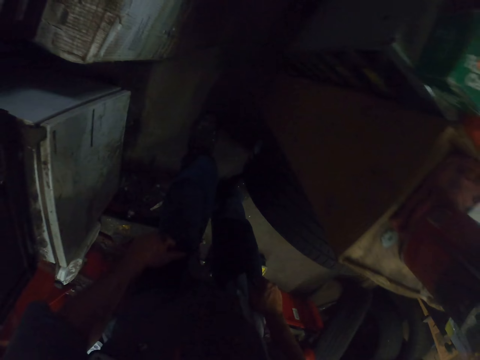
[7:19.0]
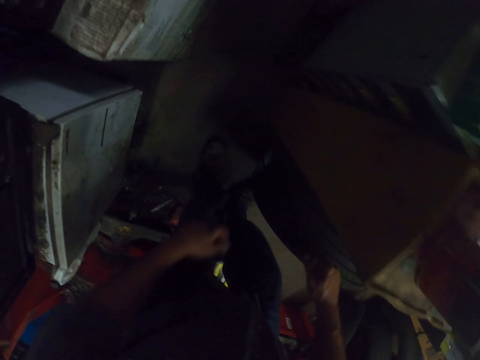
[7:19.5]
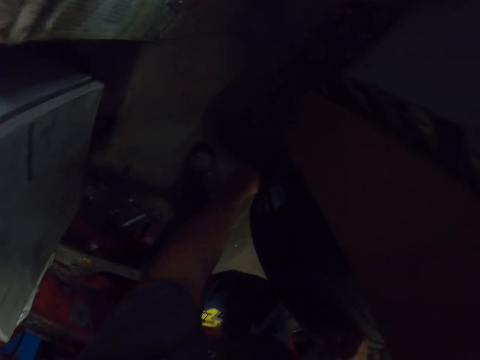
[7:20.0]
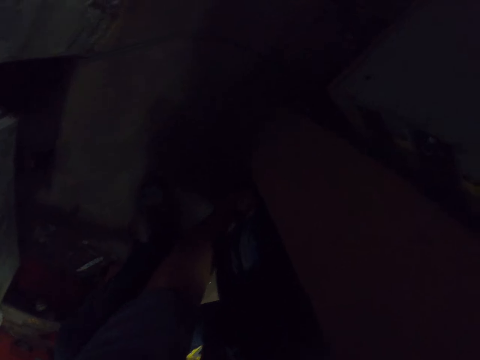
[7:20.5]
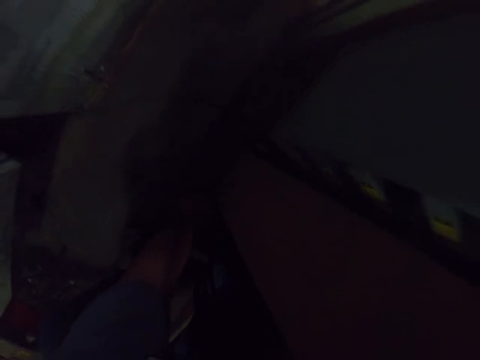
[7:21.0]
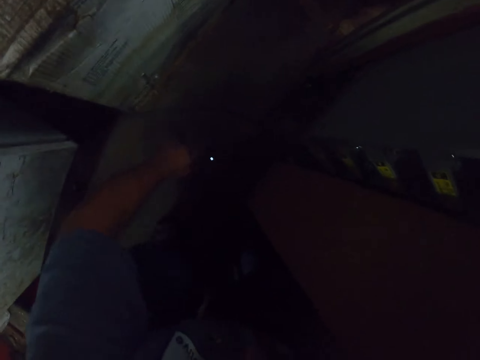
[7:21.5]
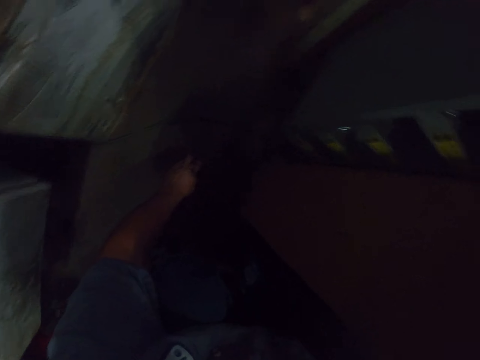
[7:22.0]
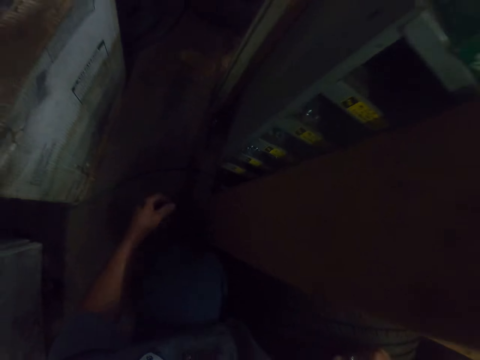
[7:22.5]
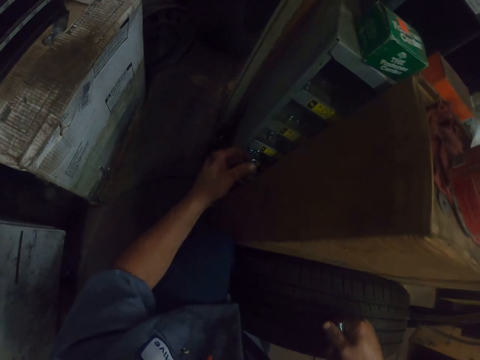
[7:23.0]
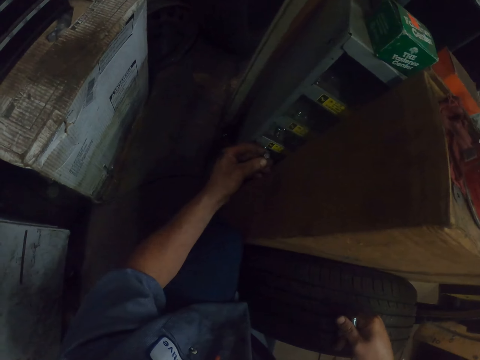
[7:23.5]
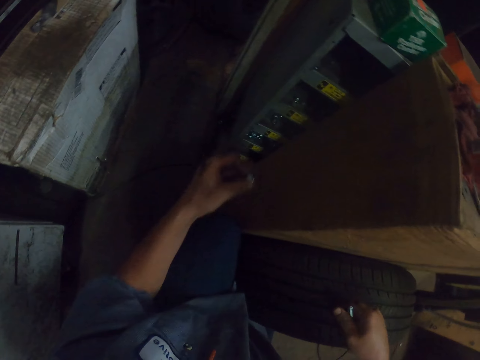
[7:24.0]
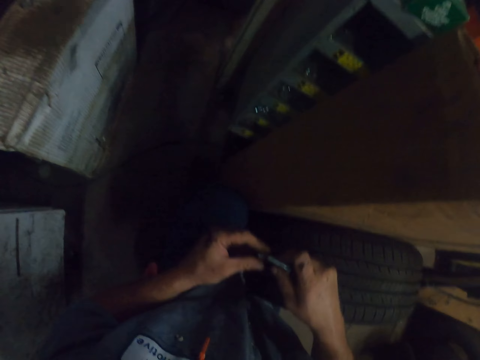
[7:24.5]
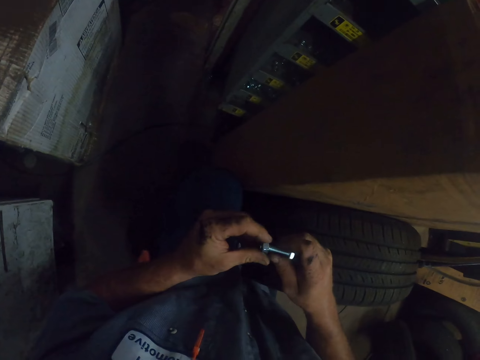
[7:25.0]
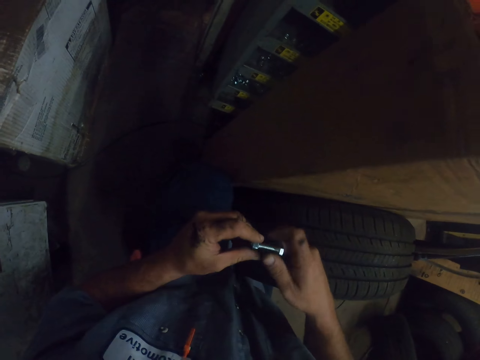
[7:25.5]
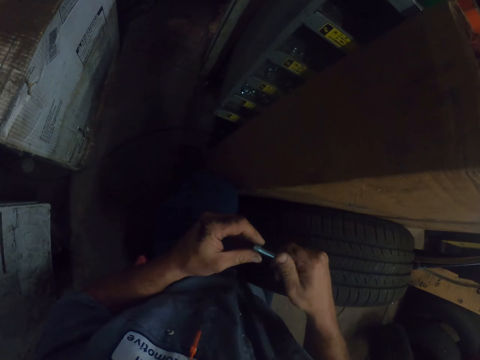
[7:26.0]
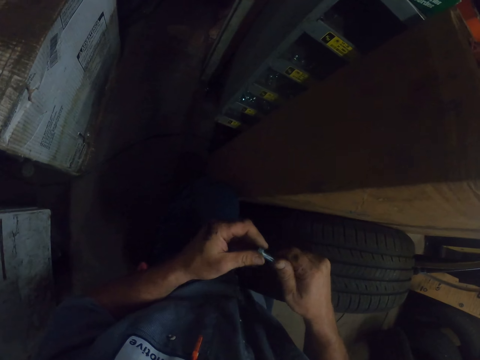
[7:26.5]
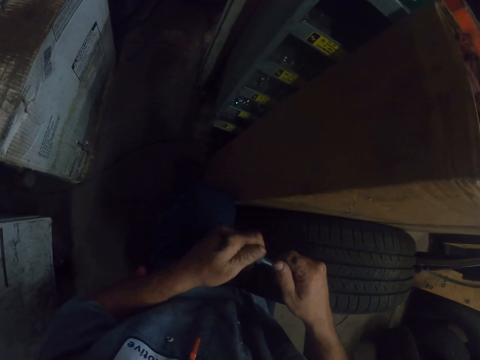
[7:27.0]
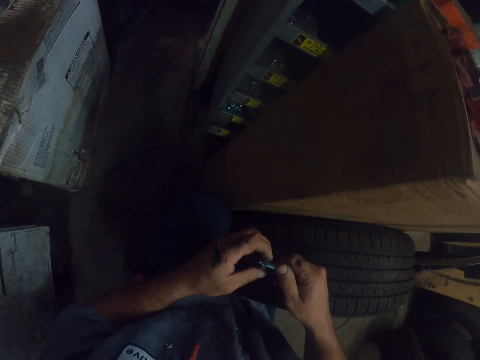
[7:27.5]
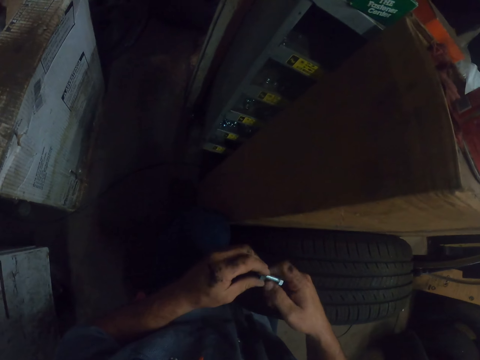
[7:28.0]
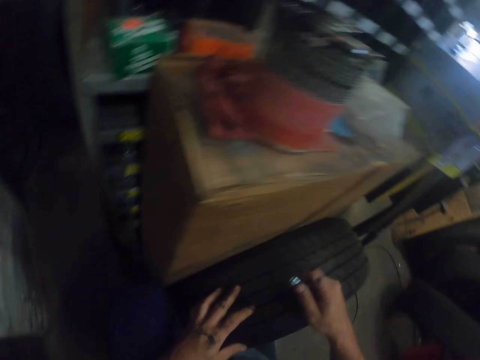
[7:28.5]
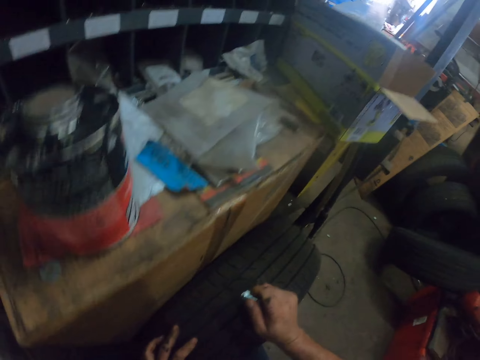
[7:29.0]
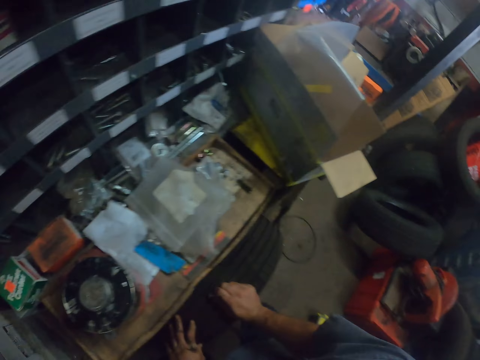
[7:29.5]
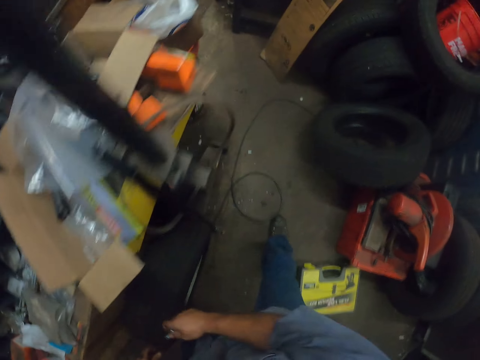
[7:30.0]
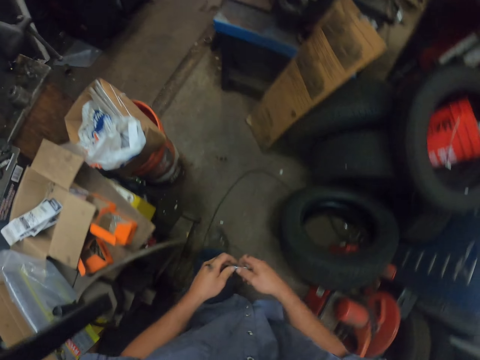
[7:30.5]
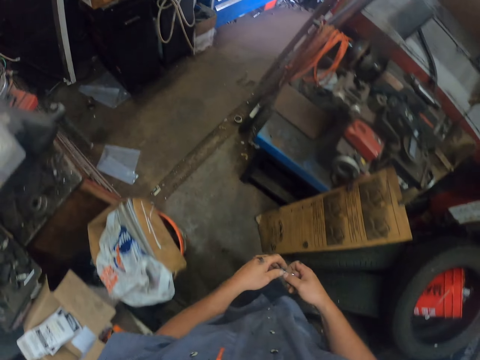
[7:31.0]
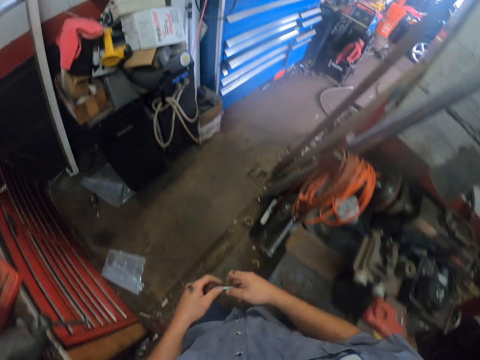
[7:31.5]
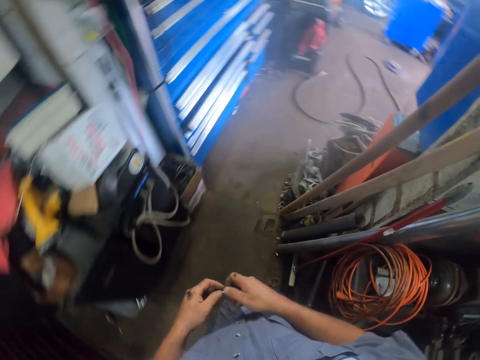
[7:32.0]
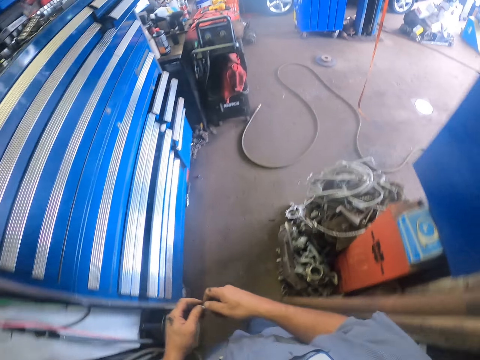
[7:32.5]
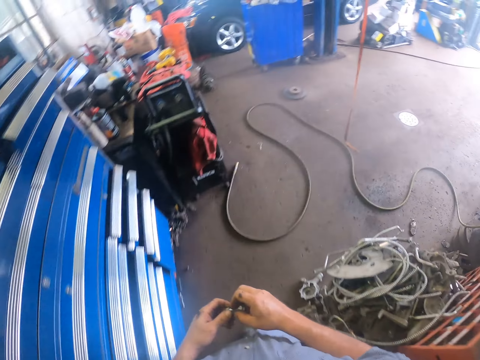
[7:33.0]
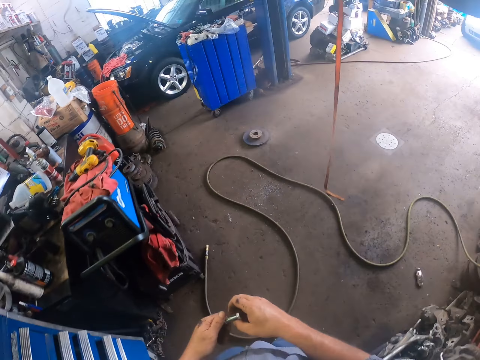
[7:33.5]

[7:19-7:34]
The camera wearer bends on the floor. They look for something. They pick a bolt. They fix the bolt on the knob. They put the bolt in the screw. They walk out of the room in a workshop.

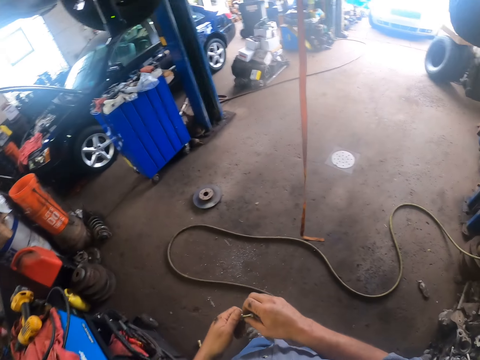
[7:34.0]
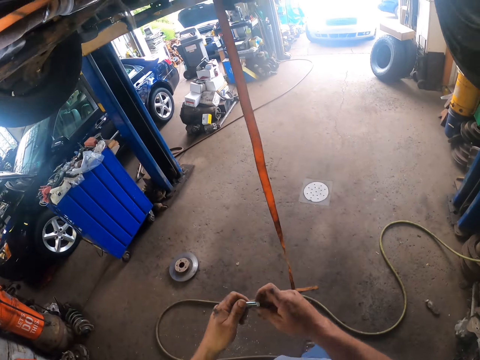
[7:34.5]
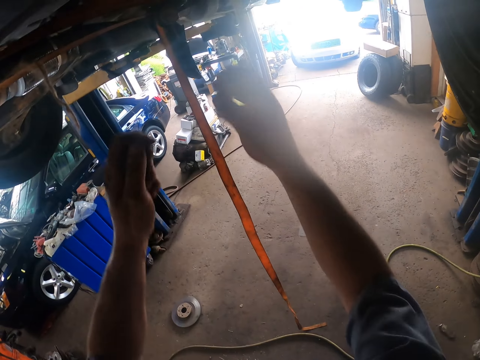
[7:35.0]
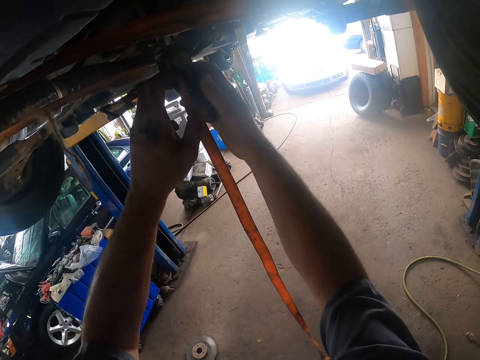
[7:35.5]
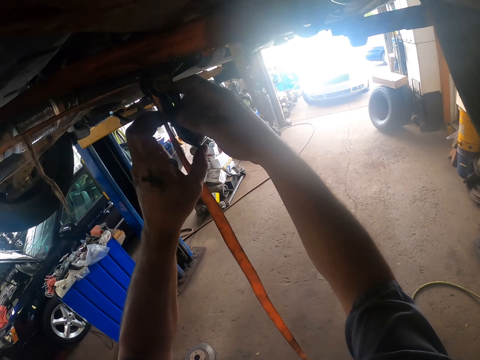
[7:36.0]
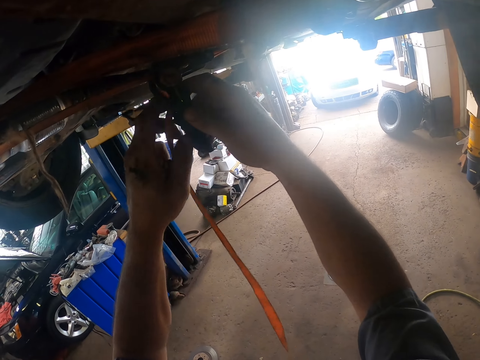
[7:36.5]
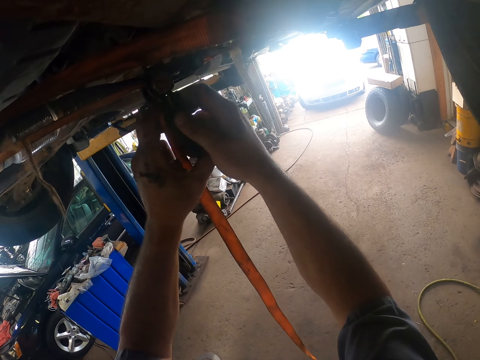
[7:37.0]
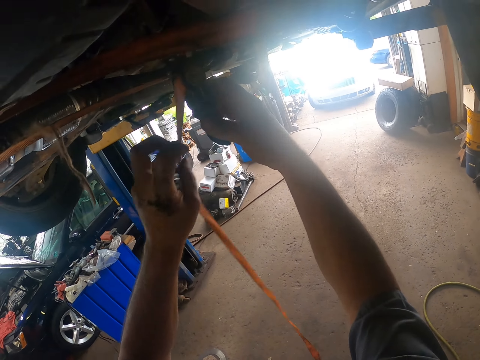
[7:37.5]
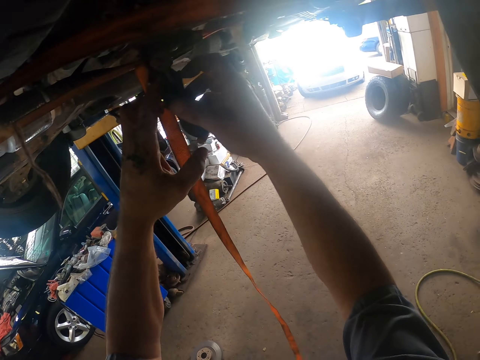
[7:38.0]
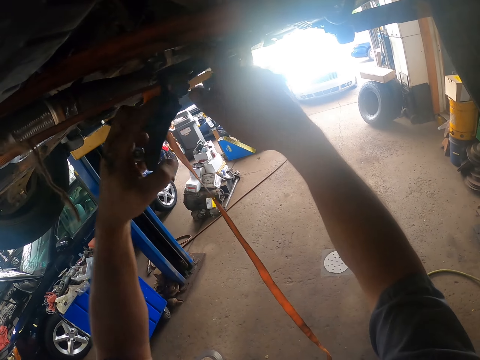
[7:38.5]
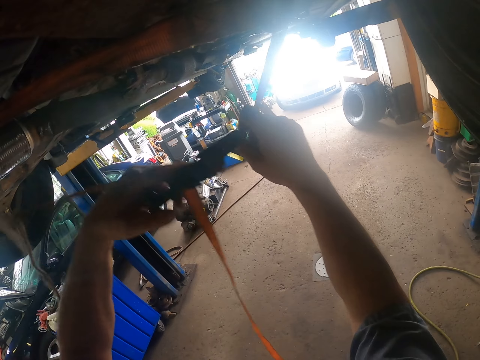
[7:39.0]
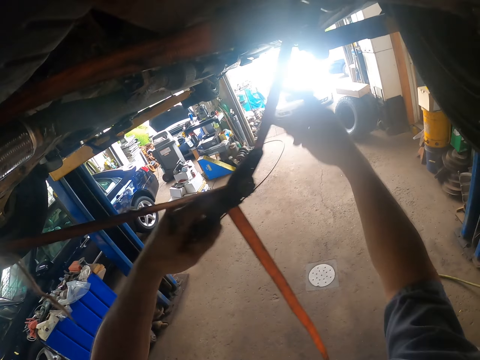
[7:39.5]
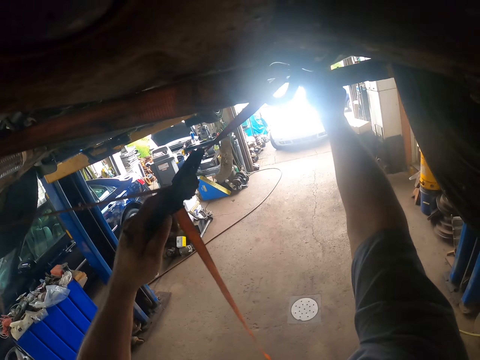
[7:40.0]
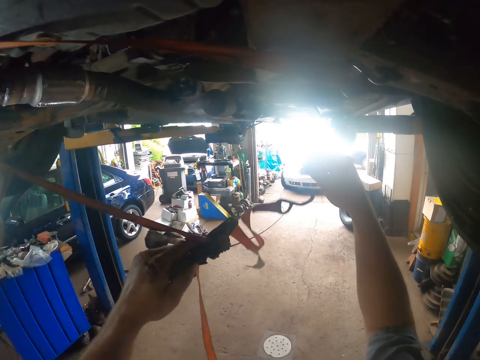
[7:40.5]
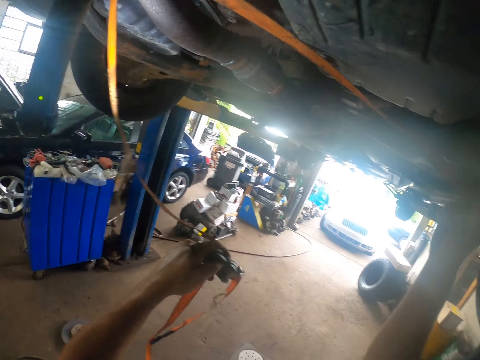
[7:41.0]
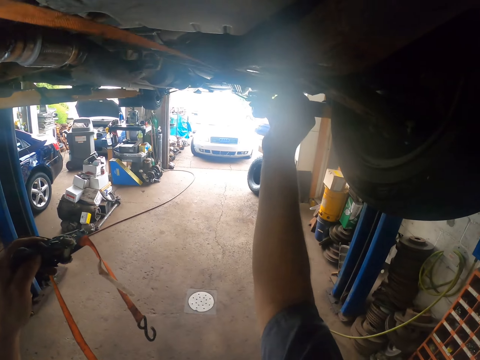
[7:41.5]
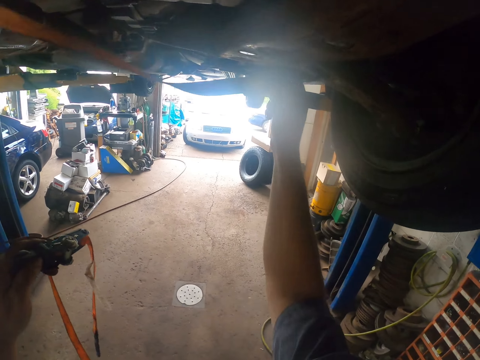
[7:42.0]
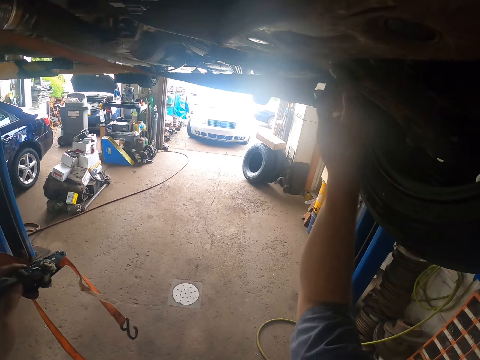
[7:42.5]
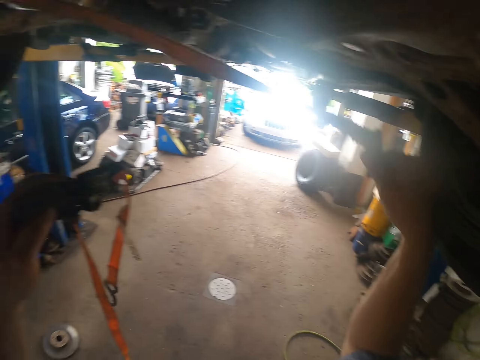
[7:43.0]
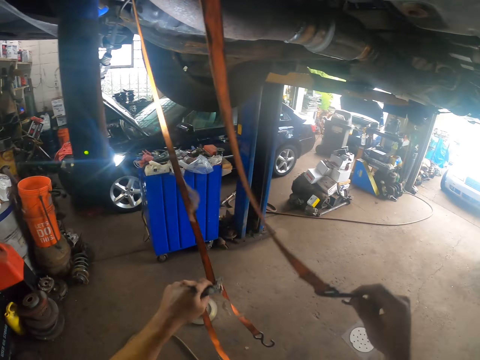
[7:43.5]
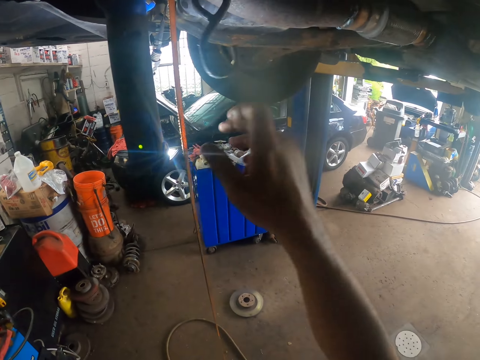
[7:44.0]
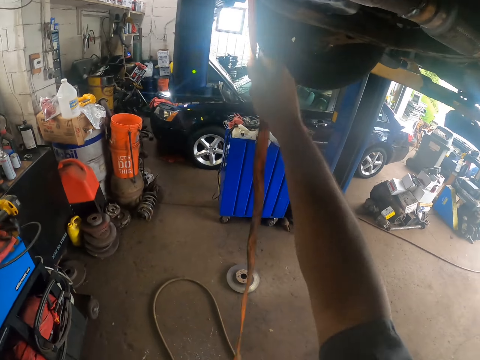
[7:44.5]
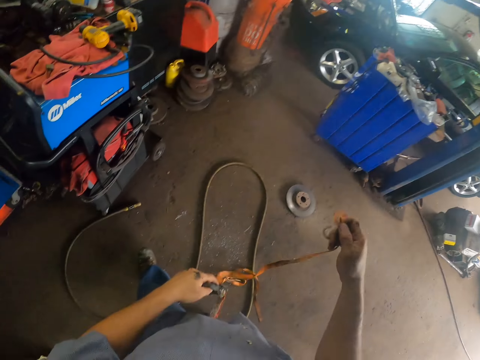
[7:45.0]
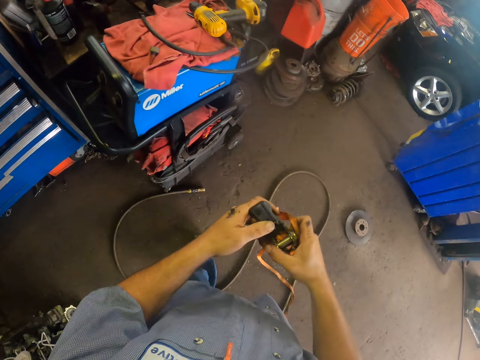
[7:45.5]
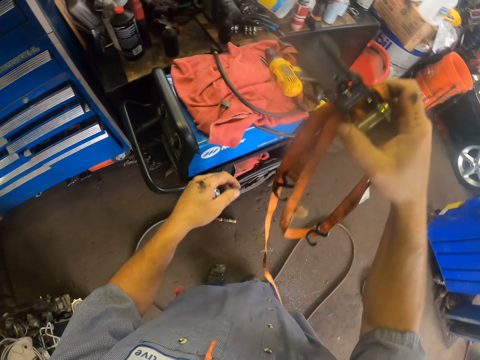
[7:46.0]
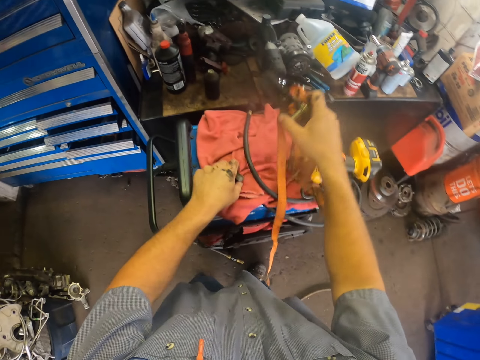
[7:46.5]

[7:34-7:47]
The camera wearer unties a spare part on the car. They remove something.
